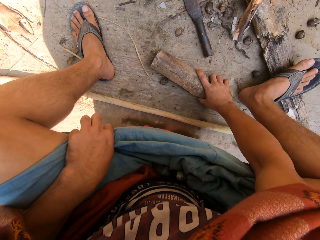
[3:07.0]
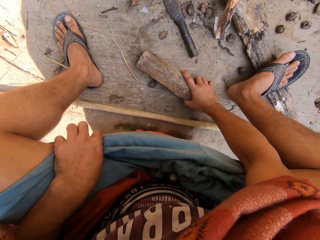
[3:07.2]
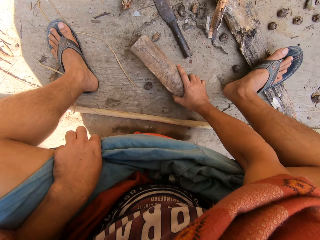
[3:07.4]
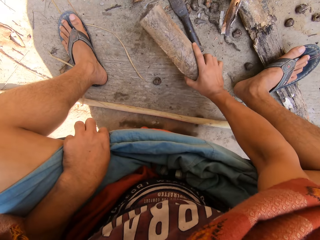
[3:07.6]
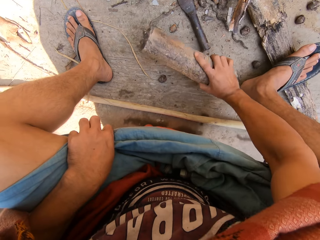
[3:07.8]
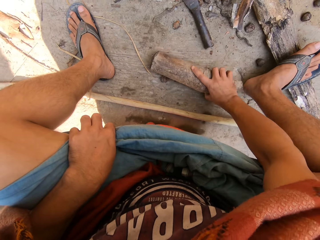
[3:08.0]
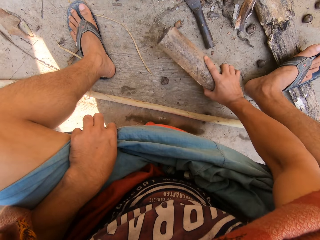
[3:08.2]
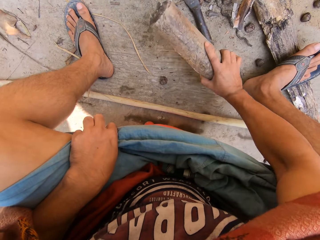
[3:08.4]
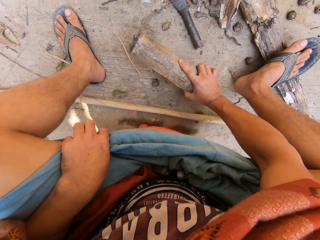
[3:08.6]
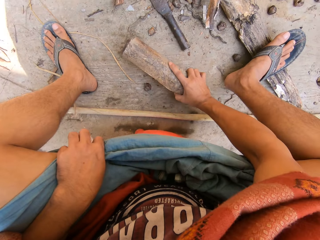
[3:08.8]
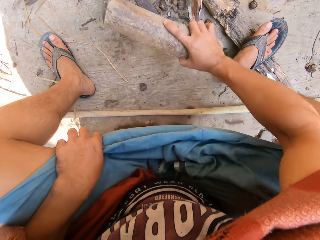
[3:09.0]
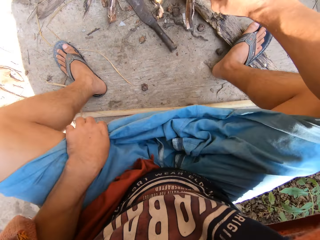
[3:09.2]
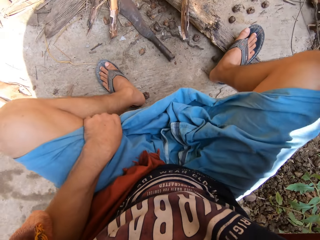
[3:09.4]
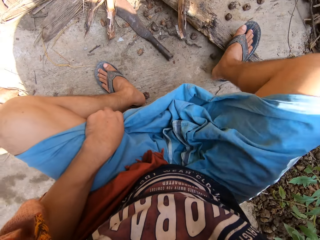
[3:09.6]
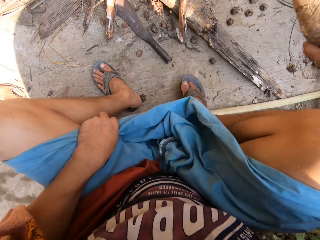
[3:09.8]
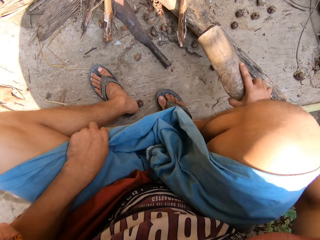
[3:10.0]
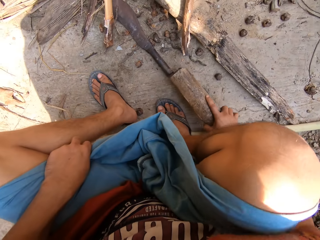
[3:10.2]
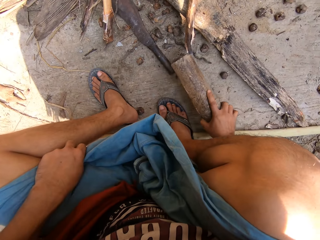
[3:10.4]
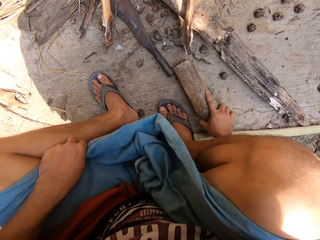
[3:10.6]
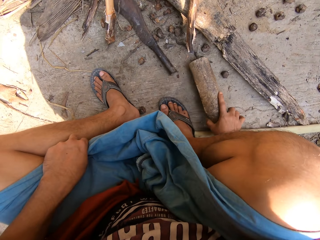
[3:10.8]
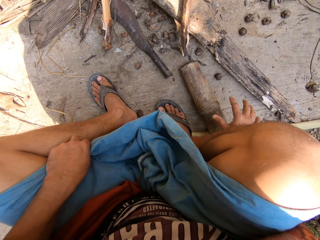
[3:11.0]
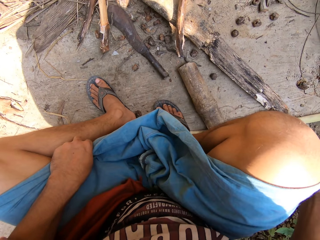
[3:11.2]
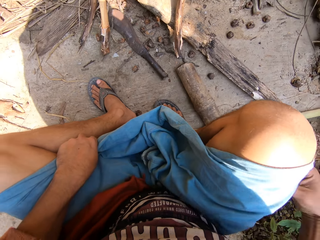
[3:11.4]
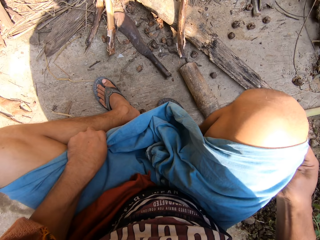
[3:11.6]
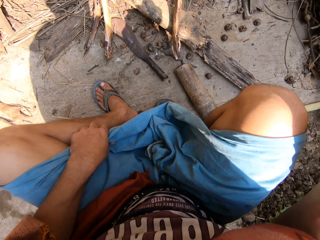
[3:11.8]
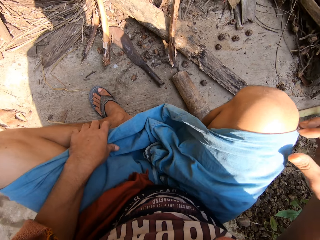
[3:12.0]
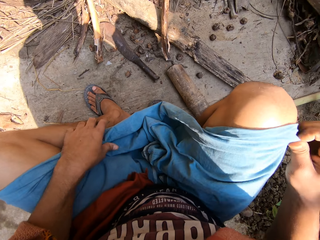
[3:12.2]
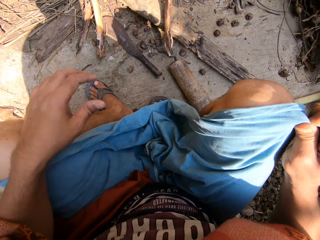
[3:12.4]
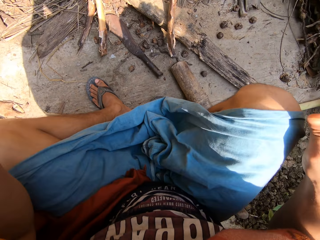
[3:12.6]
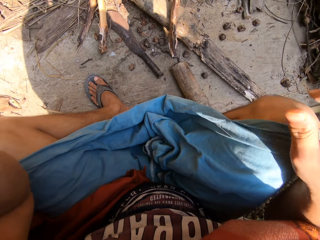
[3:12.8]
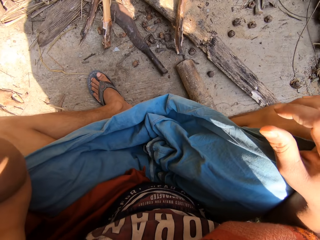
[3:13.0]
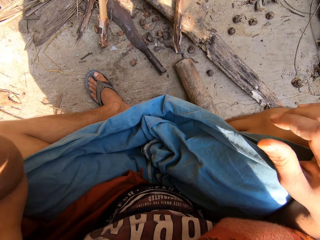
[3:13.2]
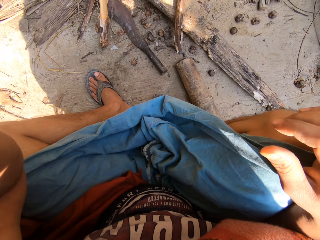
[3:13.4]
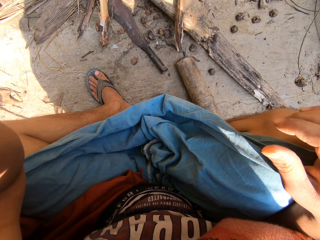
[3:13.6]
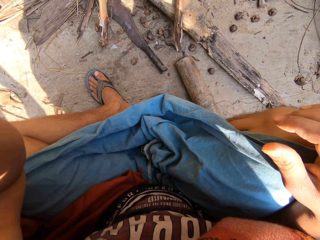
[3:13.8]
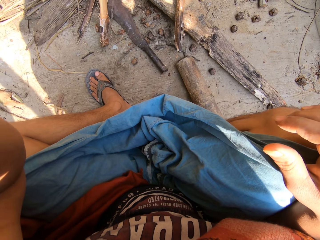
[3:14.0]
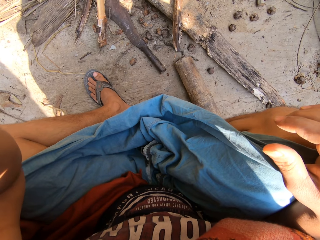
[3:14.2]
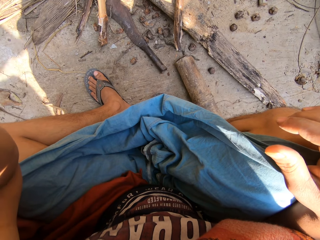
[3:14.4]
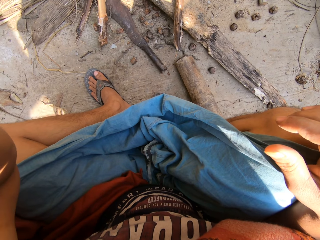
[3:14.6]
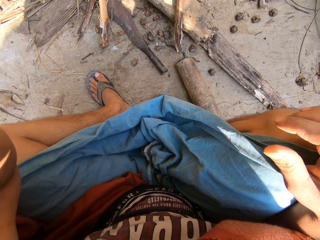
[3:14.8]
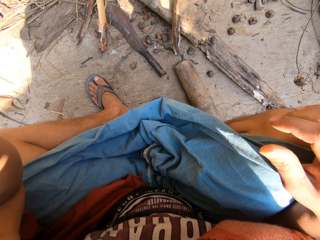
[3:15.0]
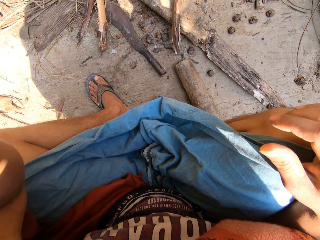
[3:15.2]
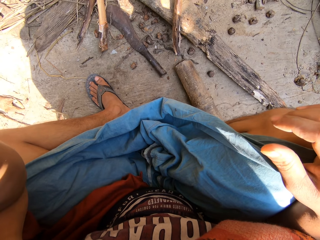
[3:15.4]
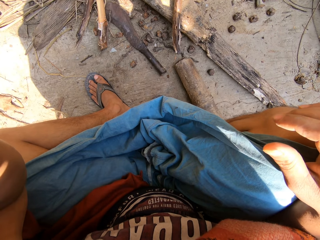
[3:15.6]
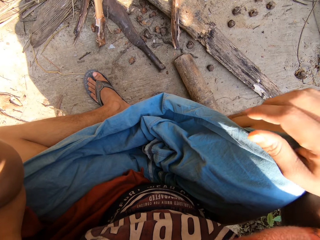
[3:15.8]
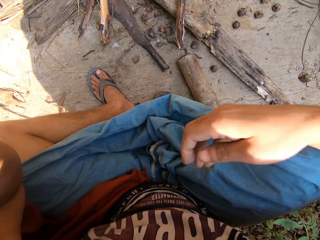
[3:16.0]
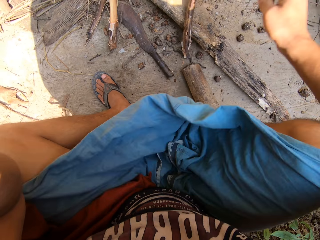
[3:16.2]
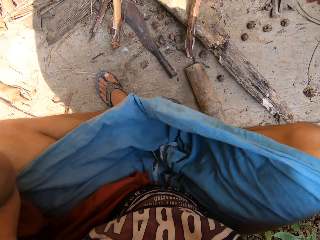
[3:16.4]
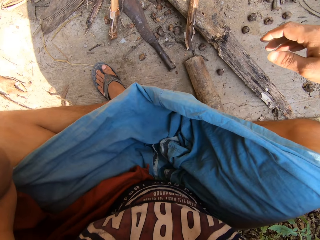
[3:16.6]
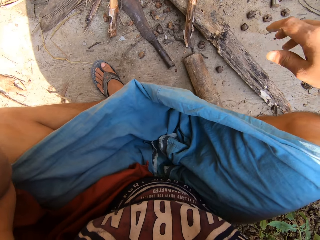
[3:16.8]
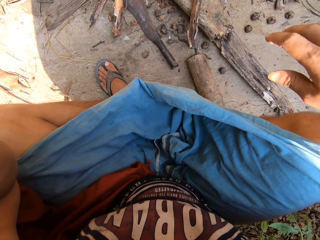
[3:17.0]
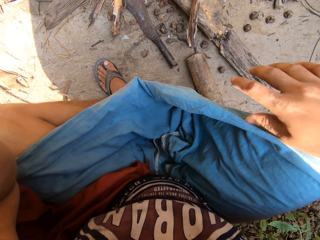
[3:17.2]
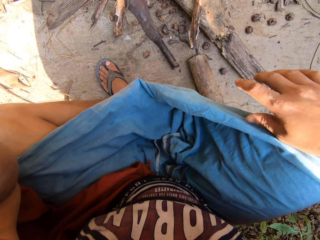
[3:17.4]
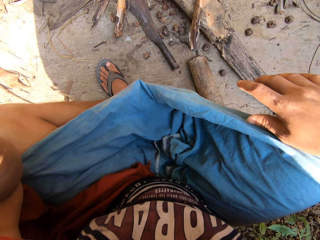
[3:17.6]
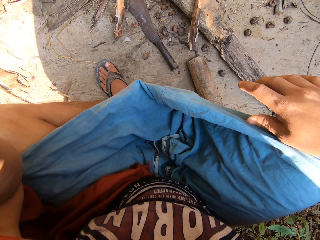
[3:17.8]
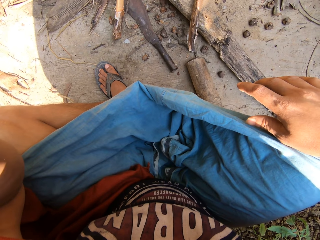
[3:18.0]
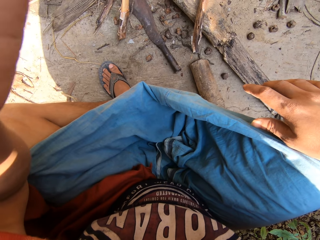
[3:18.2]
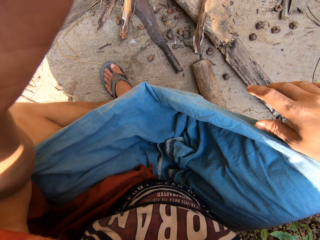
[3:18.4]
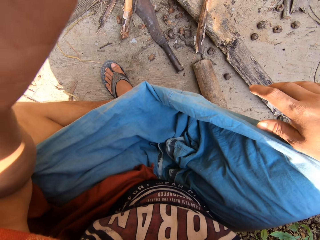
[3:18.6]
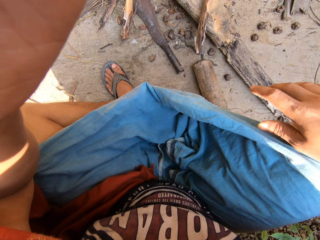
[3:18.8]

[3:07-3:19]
The camera wearer moves the hand up. He puts the wood on the floor with his right hand. He adjusts the cloth with his right hand. He moves the hand to the camera. He adjusts the cloth with his right hand again. He stretches the cloth.
